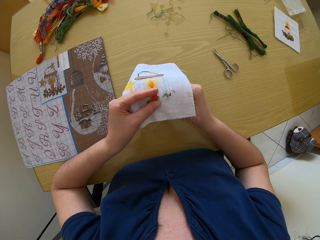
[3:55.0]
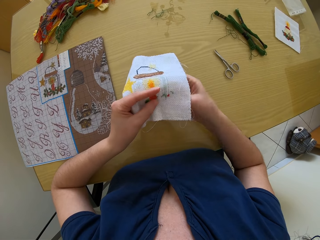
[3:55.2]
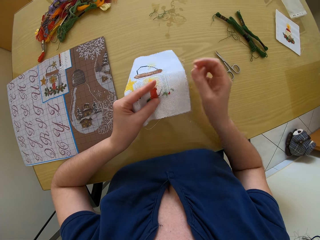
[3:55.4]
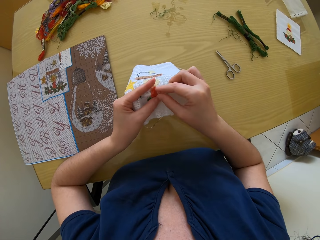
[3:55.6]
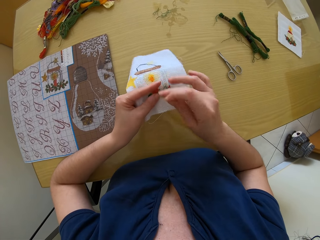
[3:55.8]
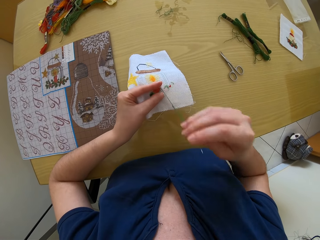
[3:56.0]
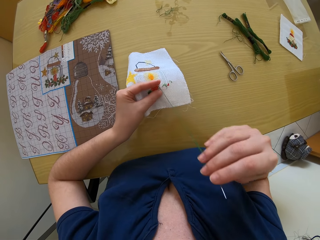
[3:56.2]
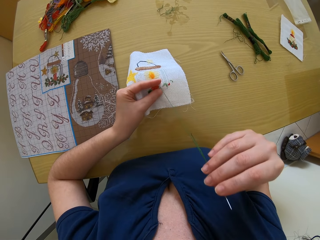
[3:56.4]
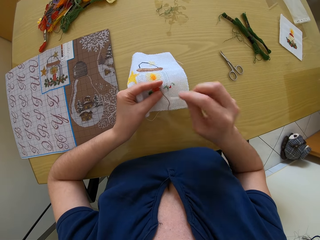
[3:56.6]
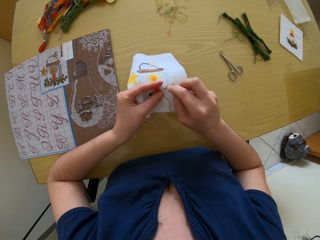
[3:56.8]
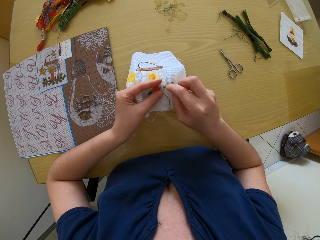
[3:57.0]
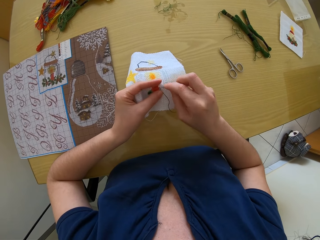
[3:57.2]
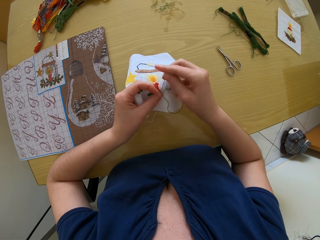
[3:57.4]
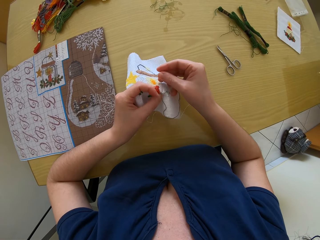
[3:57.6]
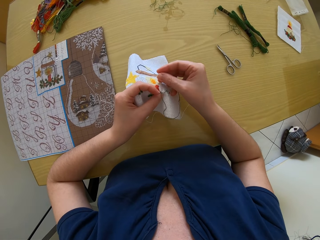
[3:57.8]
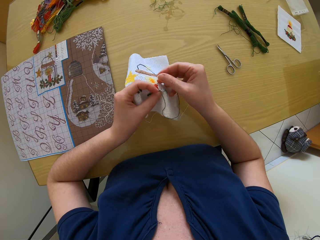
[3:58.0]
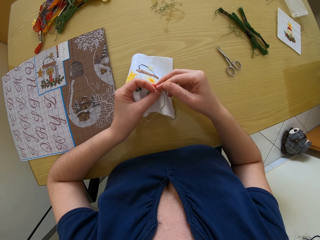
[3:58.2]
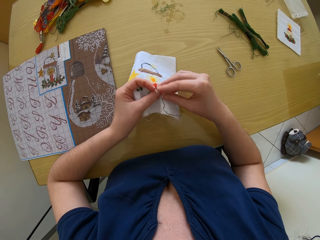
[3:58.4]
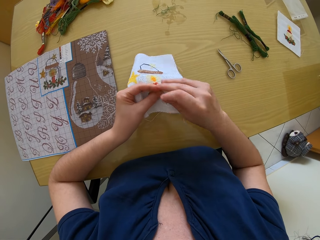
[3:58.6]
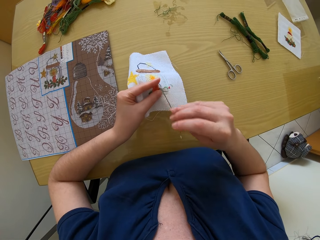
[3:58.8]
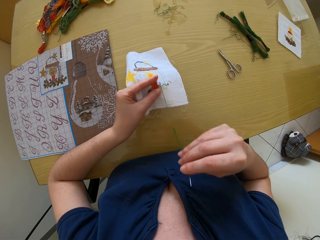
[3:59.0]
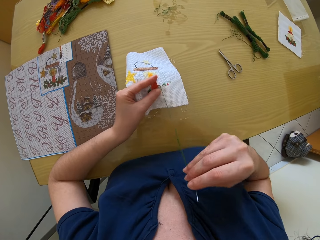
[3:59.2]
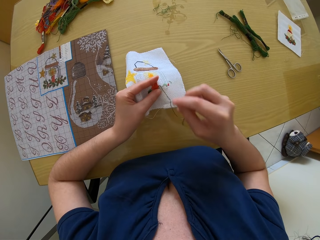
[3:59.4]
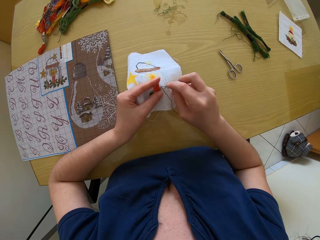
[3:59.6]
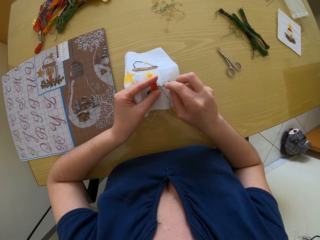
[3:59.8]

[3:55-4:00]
The camera wearer sews a fabric with a needle.

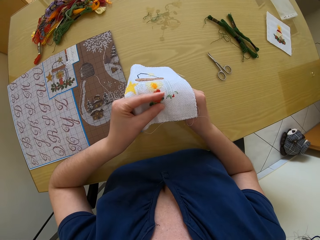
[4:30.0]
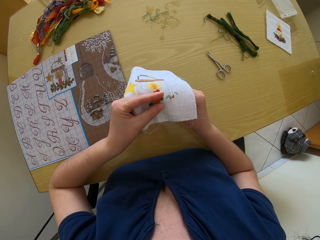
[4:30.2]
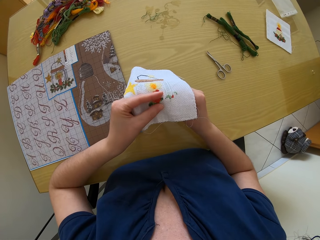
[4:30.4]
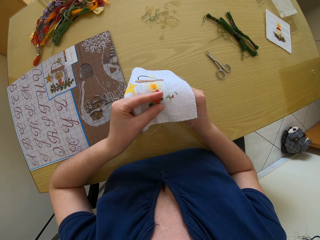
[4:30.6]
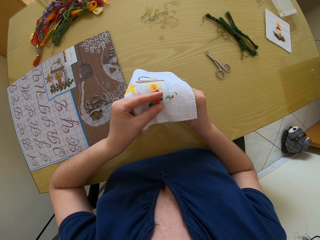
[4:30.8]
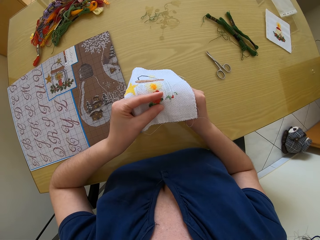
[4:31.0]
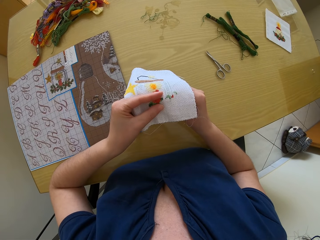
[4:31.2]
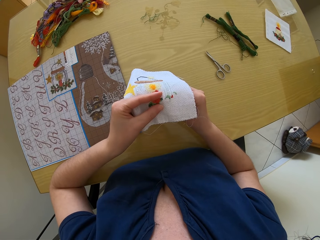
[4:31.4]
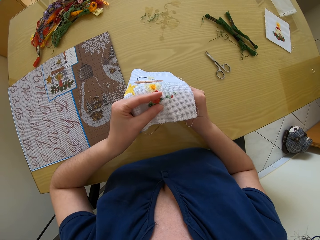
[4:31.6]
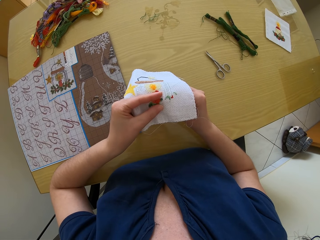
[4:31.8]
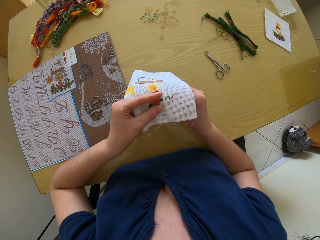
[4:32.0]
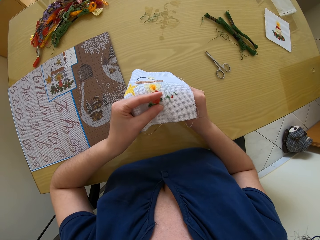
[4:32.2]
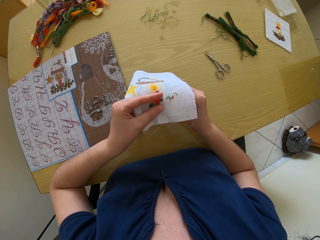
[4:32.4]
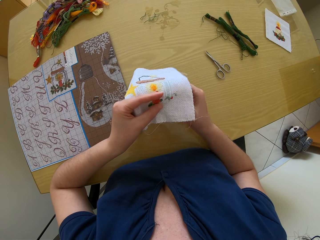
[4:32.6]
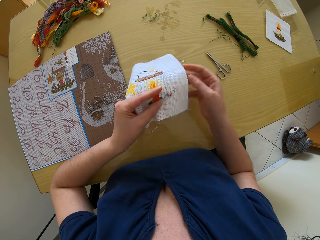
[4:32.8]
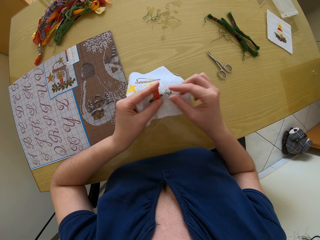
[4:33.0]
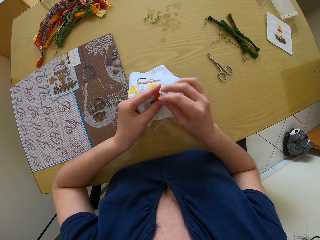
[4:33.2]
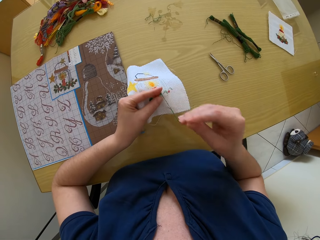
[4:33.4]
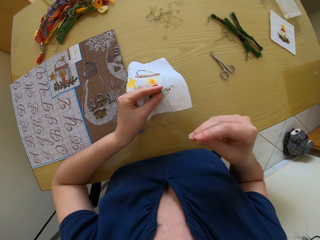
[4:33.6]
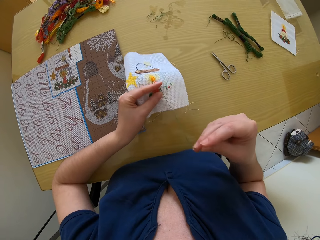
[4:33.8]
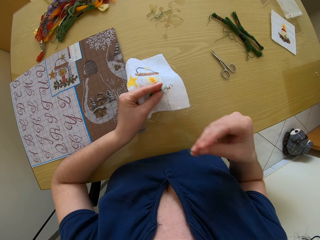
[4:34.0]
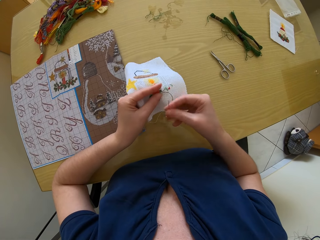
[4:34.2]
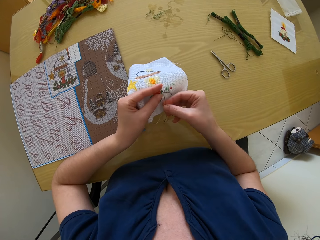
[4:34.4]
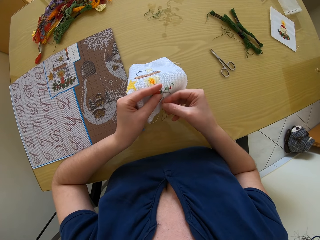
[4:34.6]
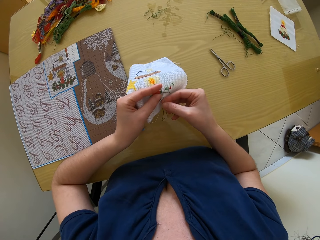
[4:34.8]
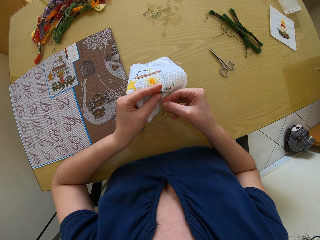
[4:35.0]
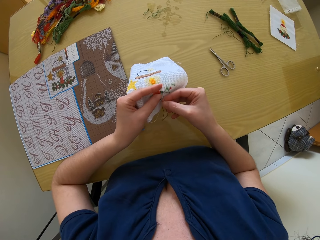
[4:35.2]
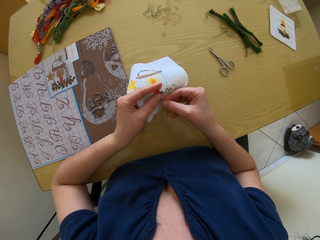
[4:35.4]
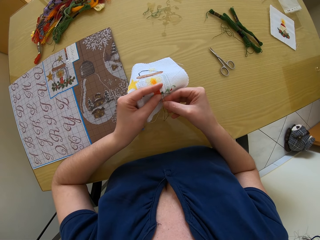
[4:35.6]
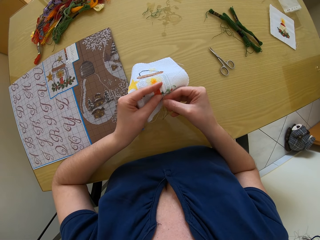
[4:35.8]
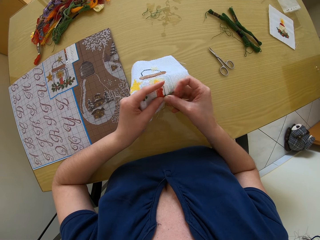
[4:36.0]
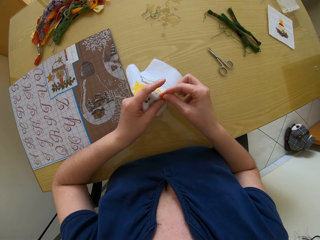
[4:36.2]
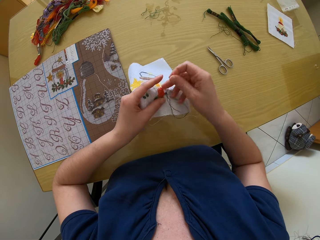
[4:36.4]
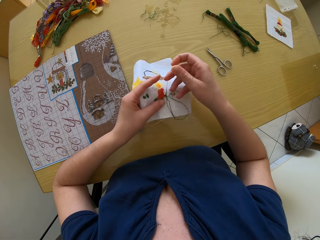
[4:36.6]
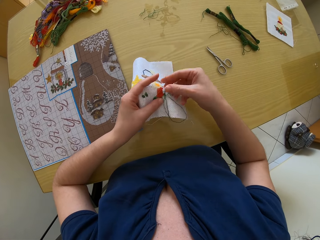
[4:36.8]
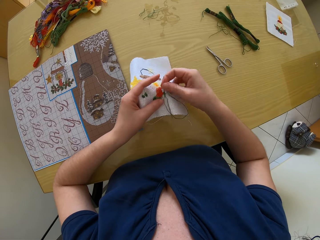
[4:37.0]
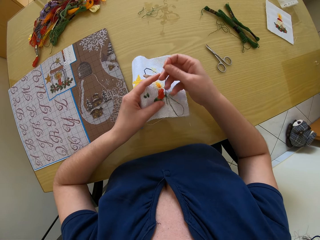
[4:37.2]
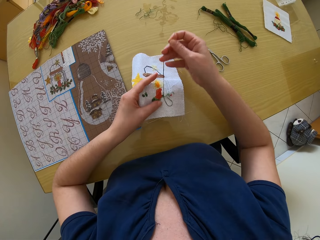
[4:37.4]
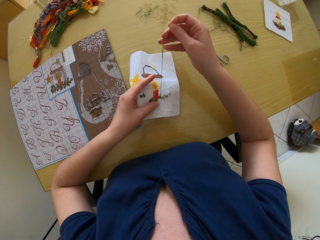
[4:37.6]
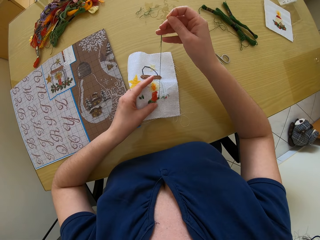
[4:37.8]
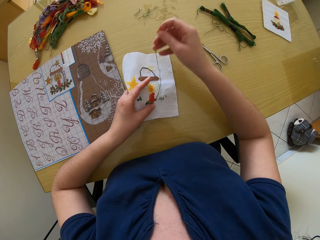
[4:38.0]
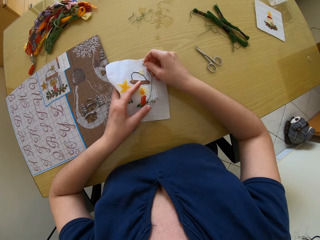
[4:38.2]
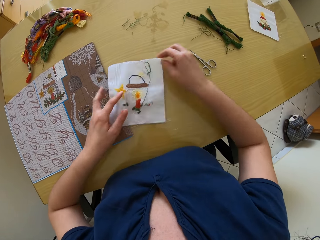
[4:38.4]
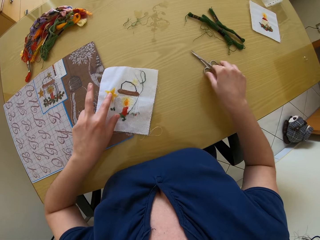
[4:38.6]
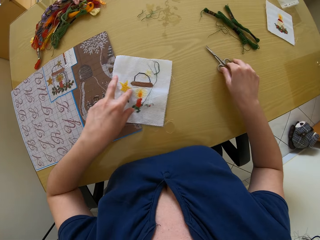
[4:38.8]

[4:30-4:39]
The camera wearer sews a fabric with a needle. She drops the needle in her right hand on the table. She drops the embroidery fabric in her right hand on the table.

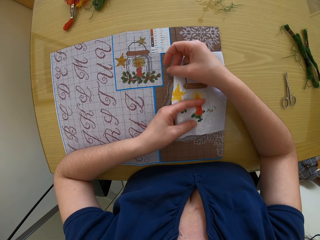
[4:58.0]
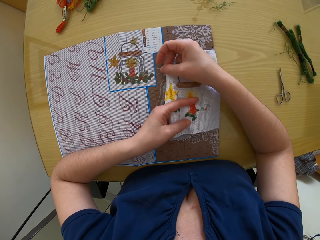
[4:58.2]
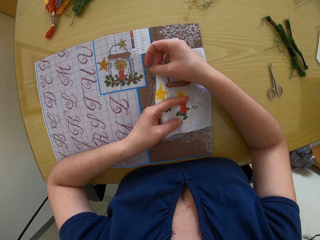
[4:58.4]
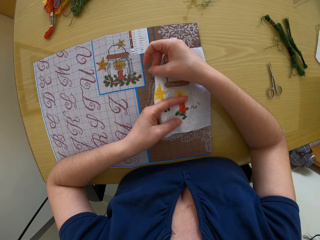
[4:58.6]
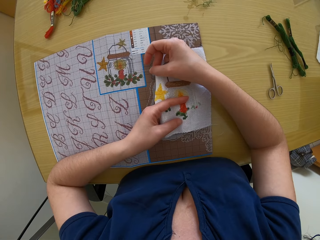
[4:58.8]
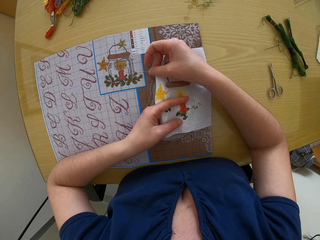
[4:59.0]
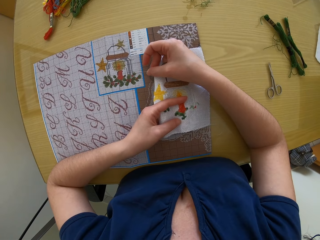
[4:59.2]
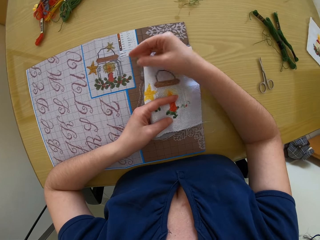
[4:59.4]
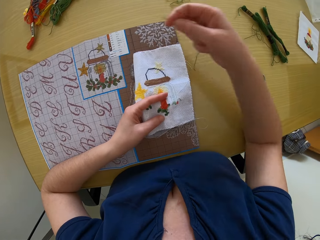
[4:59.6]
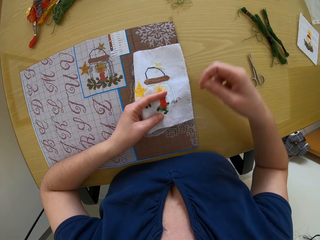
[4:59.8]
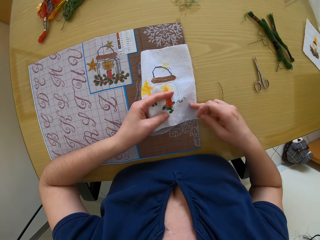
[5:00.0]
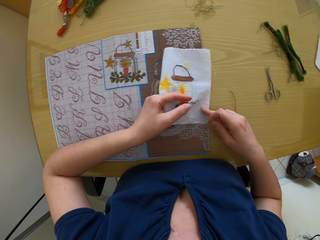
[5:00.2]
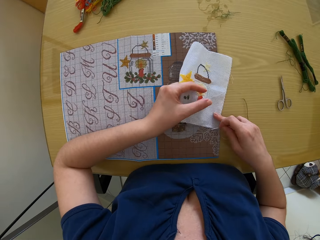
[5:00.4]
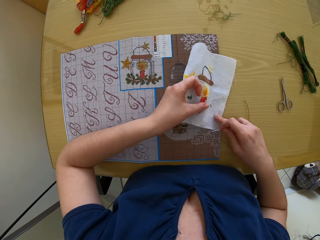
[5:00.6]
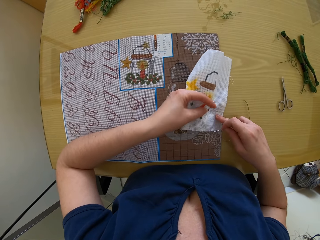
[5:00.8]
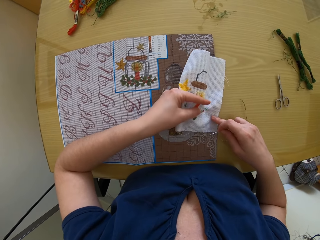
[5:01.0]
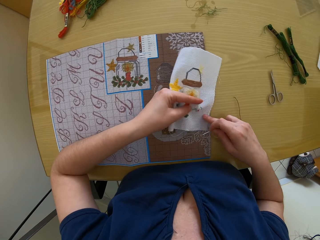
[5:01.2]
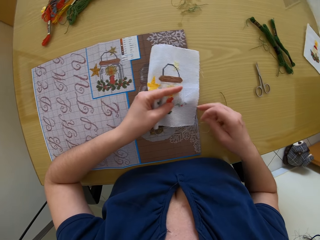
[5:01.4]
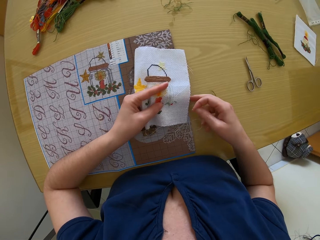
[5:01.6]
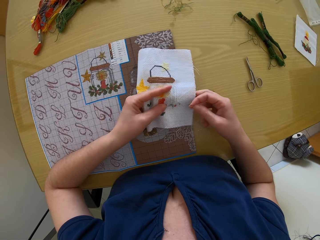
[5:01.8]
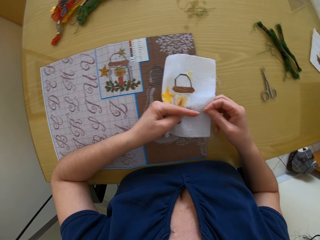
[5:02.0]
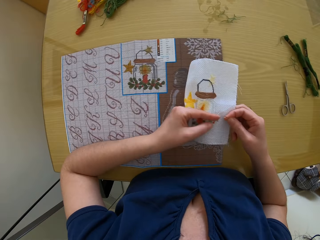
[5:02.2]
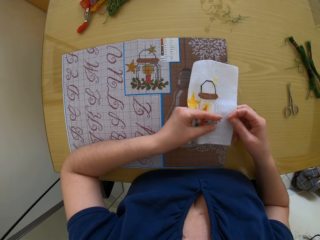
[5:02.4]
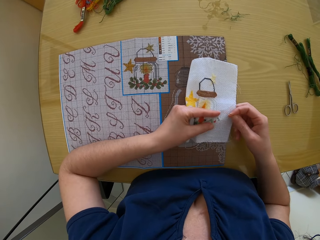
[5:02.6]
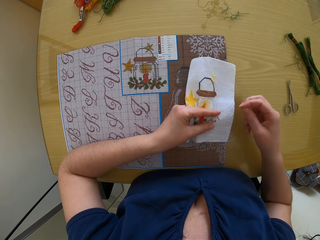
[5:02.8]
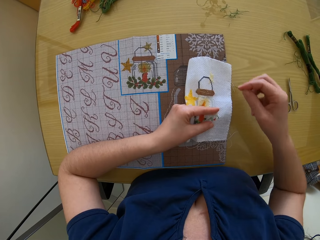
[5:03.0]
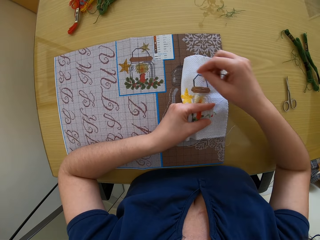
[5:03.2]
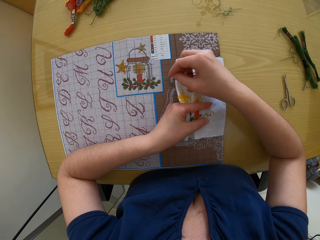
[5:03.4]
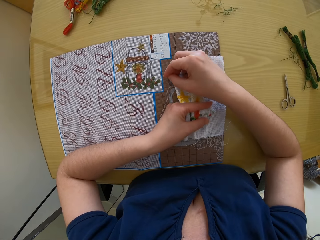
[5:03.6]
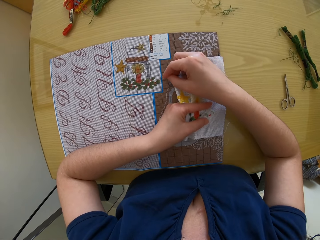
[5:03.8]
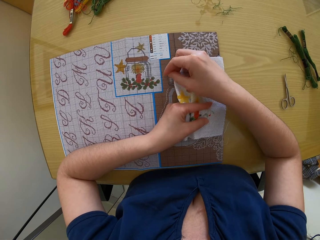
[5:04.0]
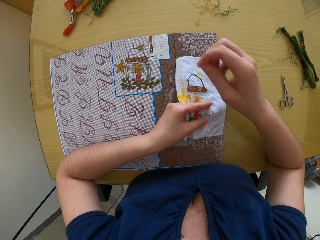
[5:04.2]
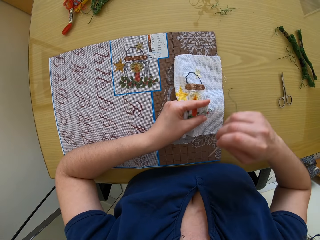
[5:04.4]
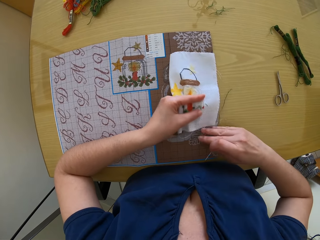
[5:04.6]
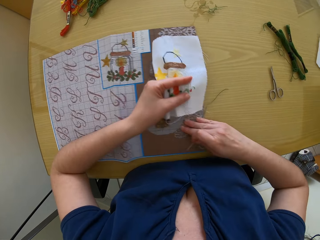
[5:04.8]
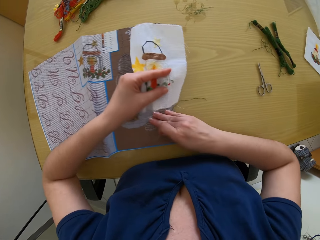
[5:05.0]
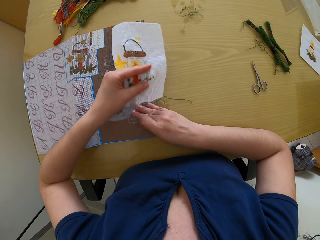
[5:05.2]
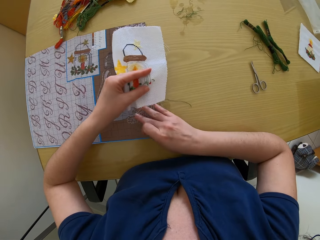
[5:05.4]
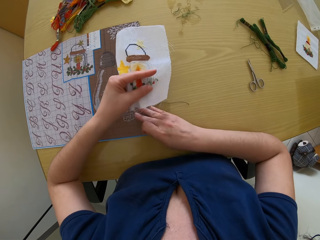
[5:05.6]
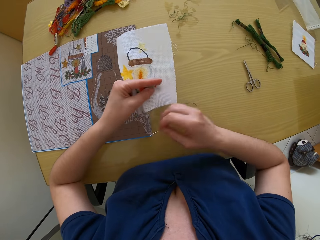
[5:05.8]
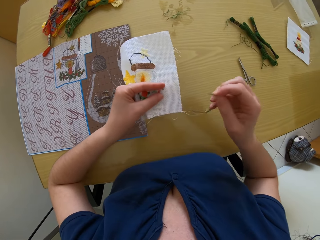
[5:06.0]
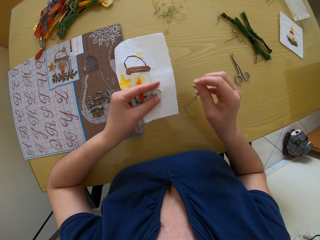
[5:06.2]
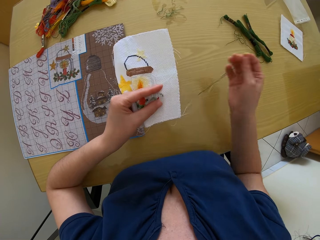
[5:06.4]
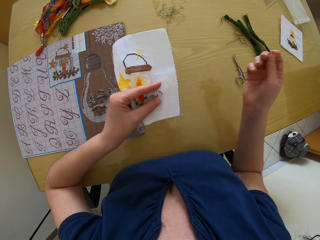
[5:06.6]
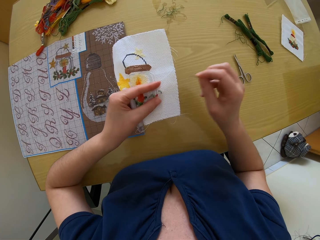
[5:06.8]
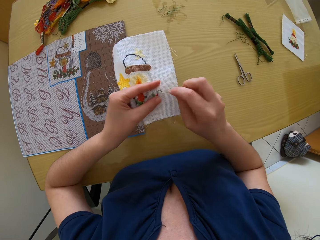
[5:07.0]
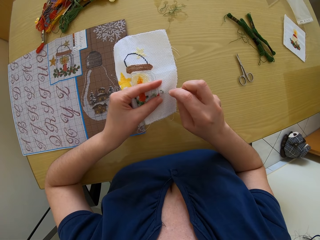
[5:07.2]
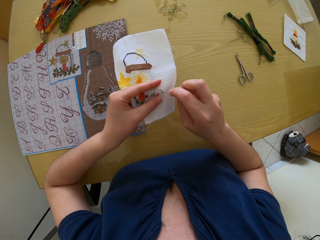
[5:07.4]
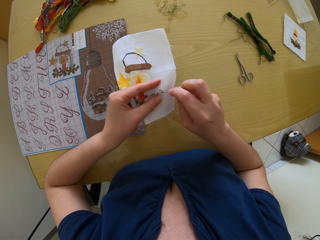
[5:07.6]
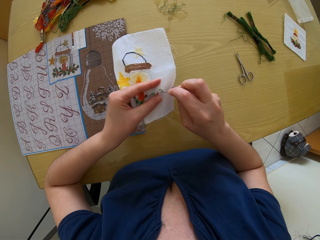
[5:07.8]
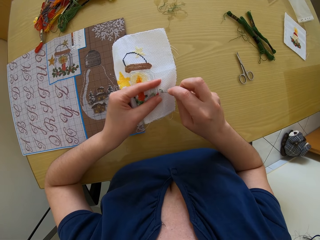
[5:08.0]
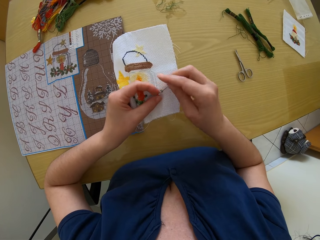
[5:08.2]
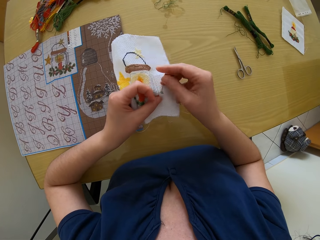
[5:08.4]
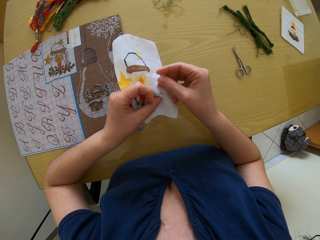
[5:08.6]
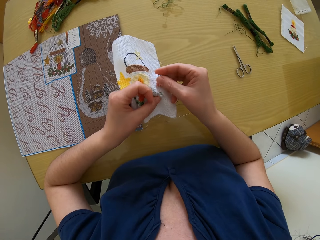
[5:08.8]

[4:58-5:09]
The camera wearer pushes up the design on the fabric in her left hand. She touches the fabric. She holds the fabric with both hands. She presses the embroidery pamphlet with the needle in her right hand. She pushes the embroidery pamphlet with her right hand. She moves the fabric. She inserts the needle in the fabric in her left hand with her right hand.
